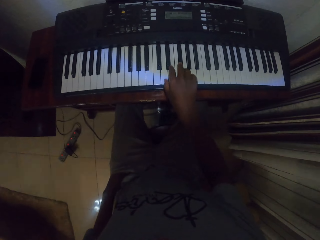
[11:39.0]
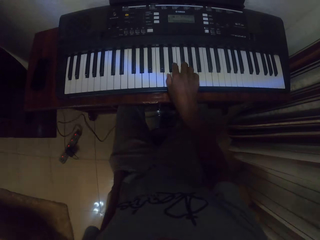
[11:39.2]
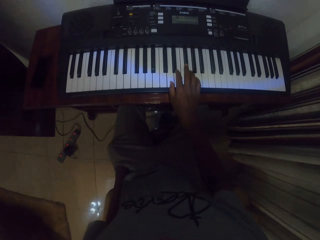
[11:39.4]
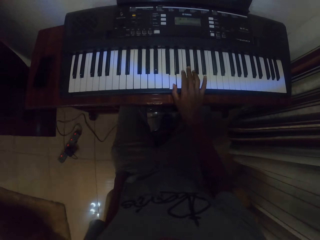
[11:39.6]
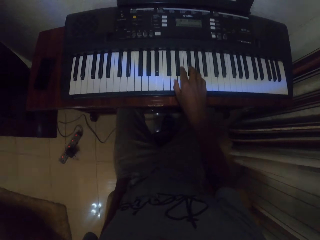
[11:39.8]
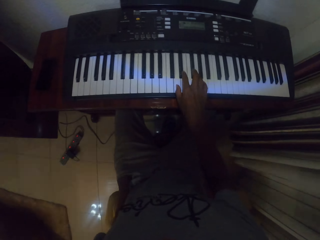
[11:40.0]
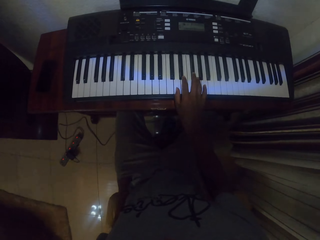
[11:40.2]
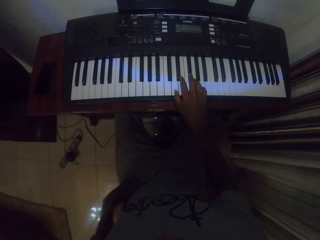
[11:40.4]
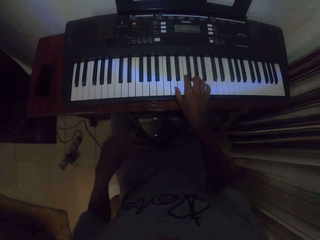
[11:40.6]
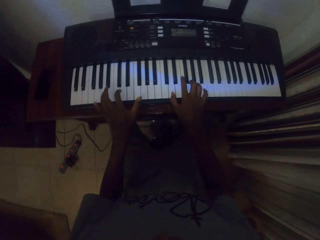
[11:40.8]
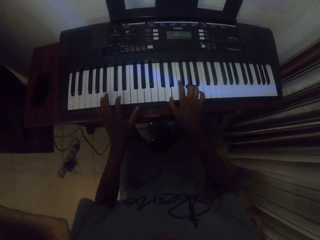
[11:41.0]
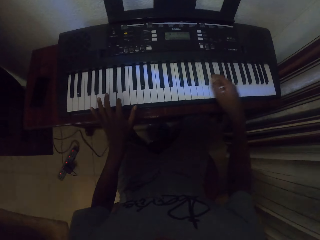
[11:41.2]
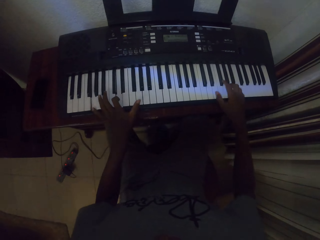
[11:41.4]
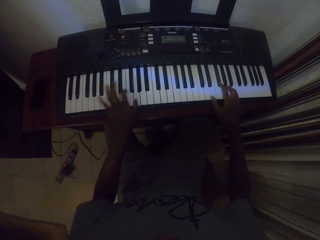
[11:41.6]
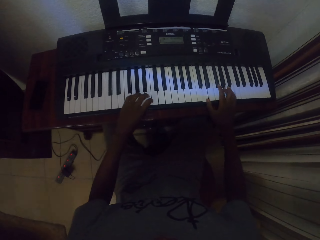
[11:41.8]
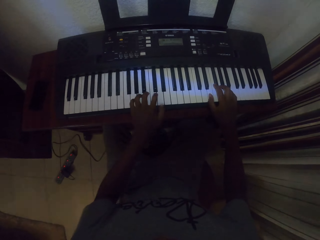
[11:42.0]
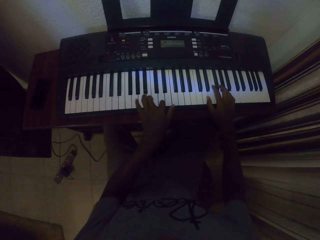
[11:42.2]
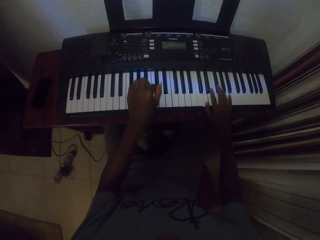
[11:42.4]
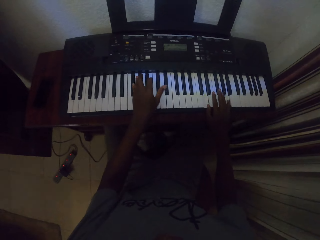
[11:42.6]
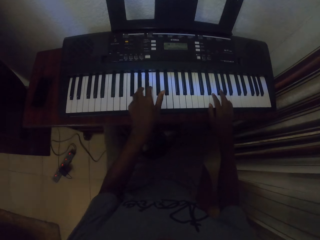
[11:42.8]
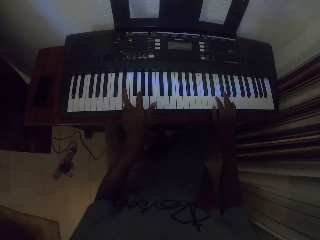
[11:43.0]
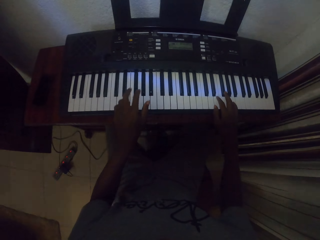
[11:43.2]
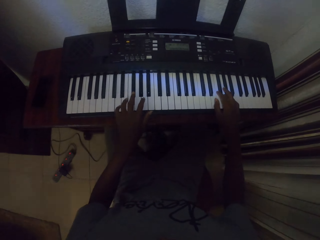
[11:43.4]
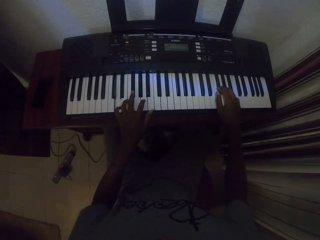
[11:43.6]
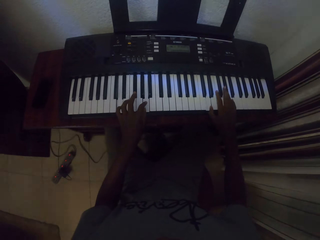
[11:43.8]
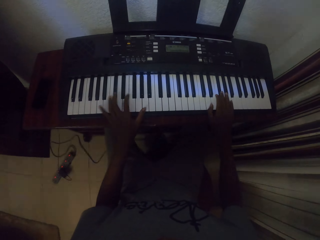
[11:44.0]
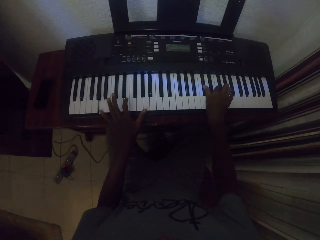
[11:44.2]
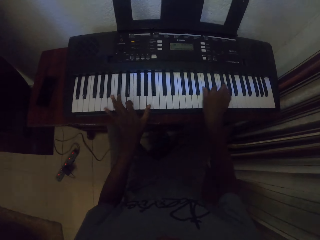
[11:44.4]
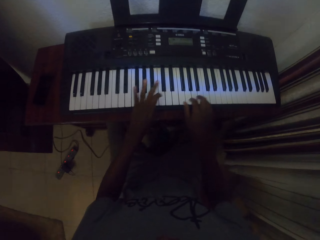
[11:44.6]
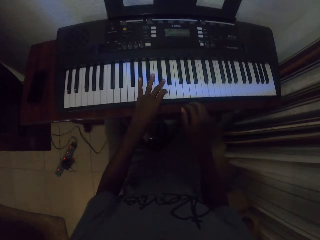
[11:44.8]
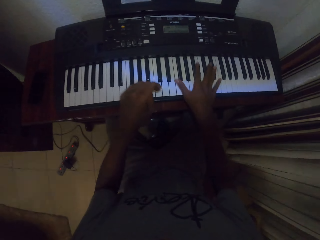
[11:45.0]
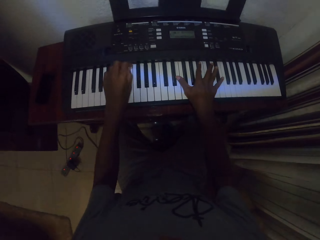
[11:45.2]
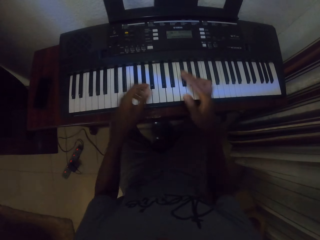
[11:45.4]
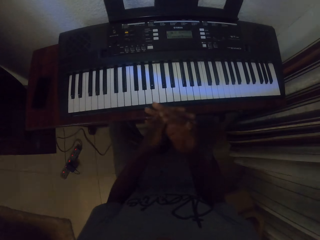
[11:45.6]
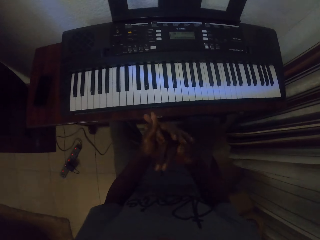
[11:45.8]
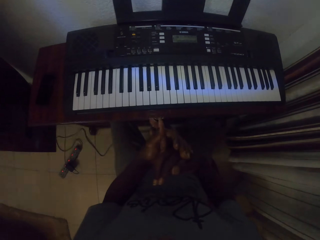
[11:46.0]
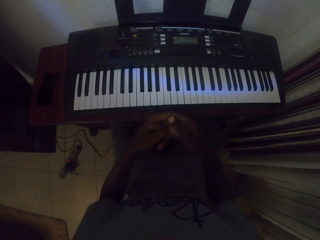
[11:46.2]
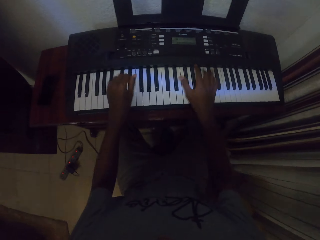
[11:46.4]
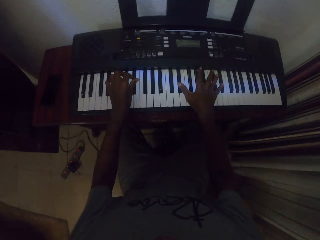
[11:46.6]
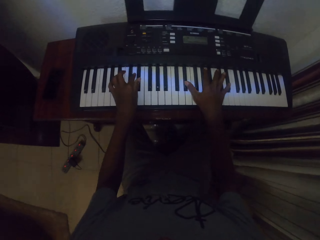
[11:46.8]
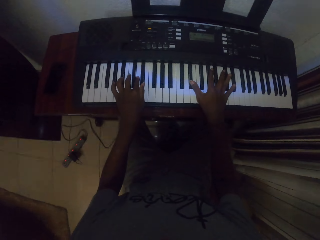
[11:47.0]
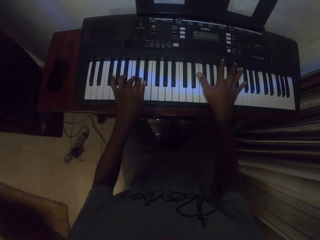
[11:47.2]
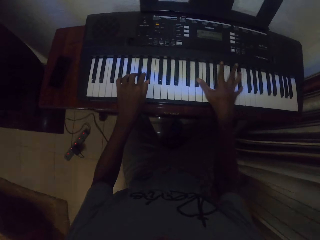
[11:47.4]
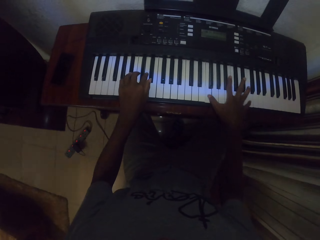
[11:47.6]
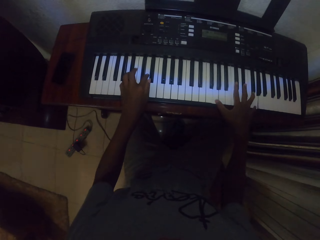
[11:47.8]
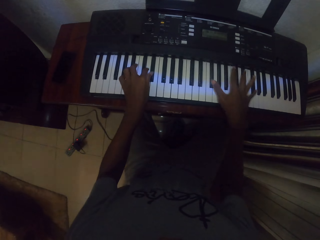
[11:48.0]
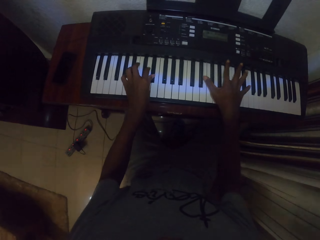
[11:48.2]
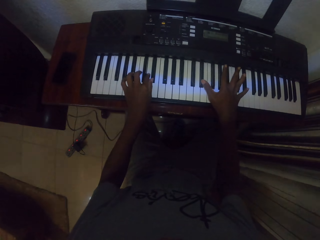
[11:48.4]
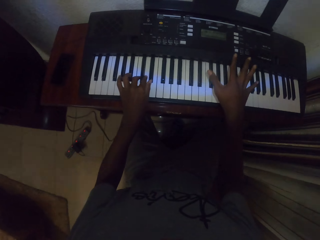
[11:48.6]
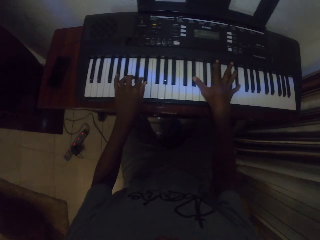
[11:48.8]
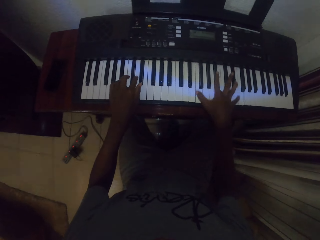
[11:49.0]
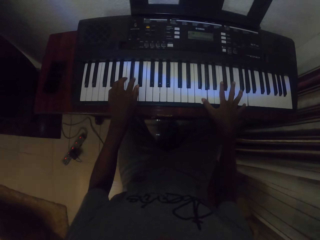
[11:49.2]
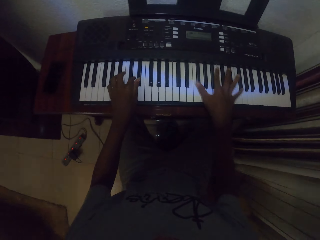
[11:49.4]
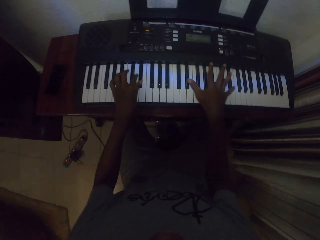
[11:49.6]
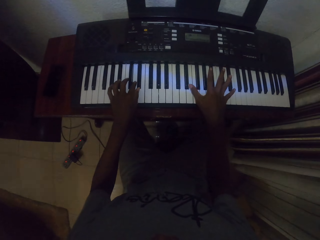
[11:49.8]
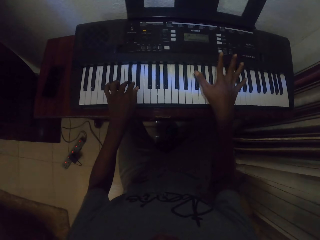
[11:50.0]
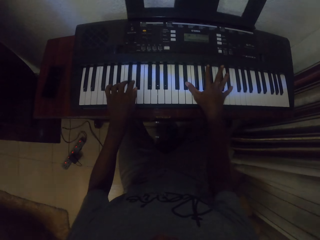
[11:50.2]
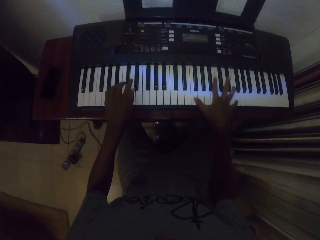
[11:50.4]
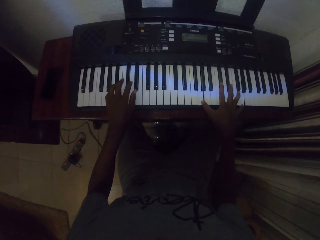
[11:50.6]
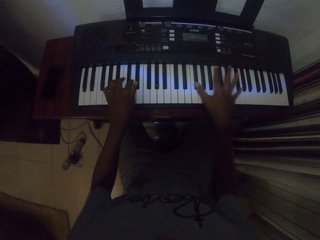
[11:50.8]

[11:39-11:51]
The camera wearer puts a hand in the pocket. They play piano.

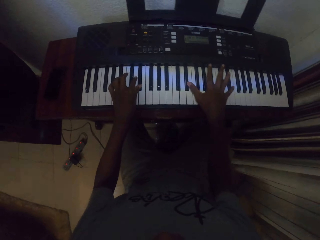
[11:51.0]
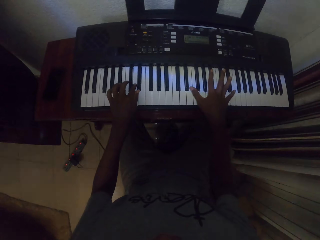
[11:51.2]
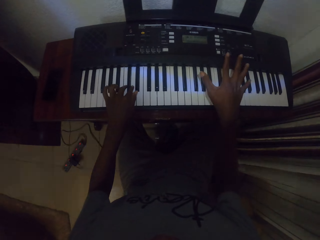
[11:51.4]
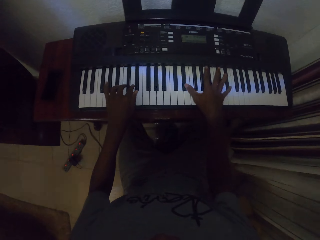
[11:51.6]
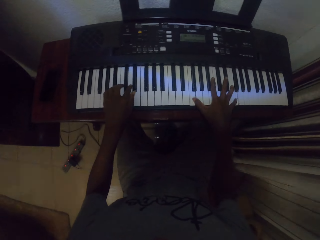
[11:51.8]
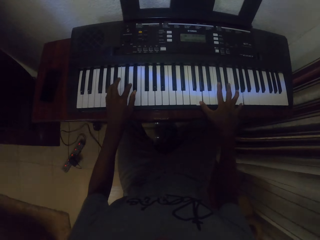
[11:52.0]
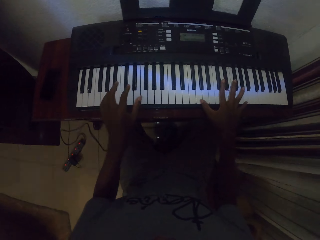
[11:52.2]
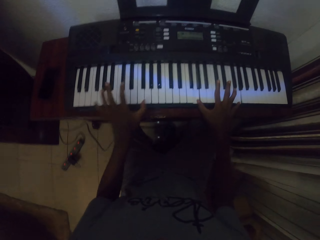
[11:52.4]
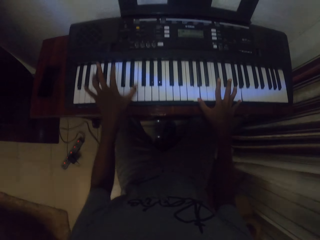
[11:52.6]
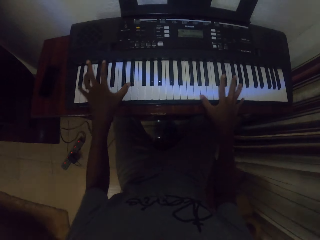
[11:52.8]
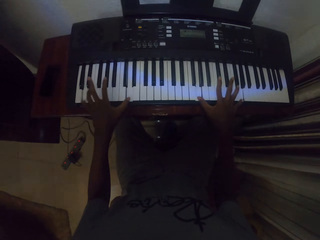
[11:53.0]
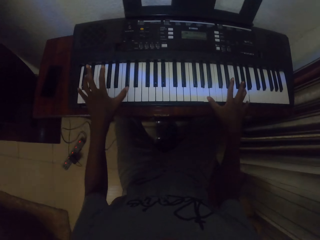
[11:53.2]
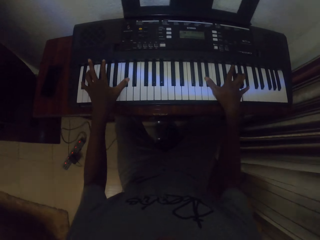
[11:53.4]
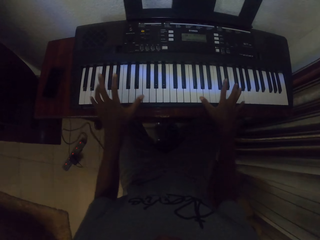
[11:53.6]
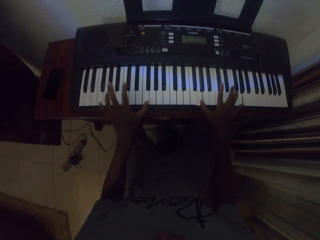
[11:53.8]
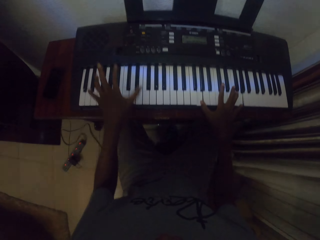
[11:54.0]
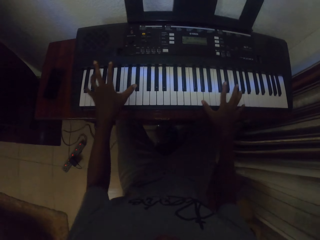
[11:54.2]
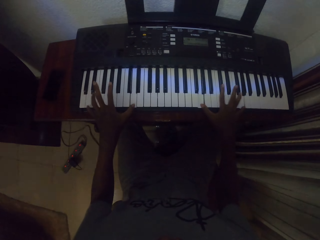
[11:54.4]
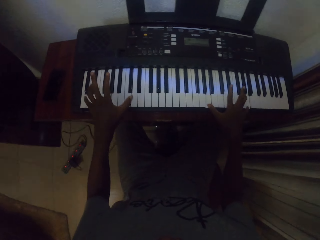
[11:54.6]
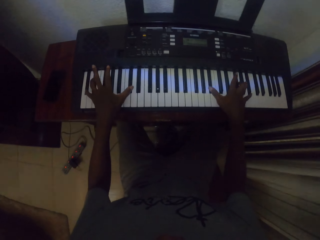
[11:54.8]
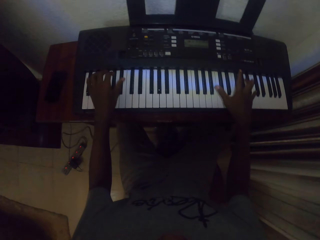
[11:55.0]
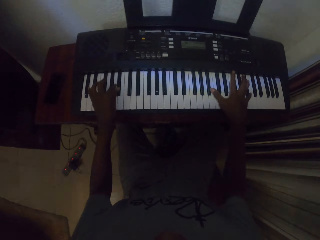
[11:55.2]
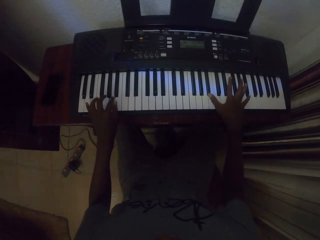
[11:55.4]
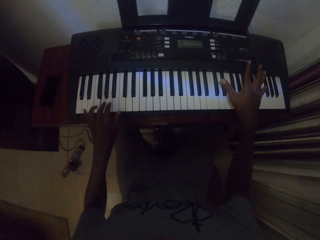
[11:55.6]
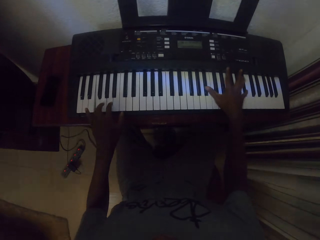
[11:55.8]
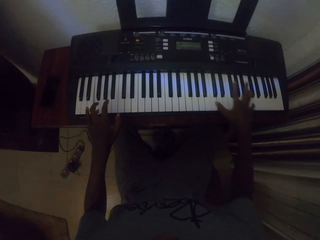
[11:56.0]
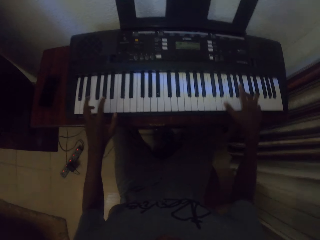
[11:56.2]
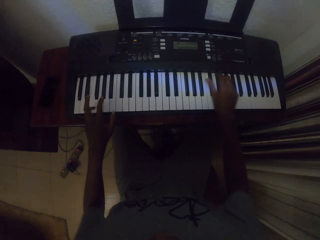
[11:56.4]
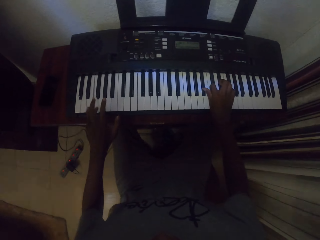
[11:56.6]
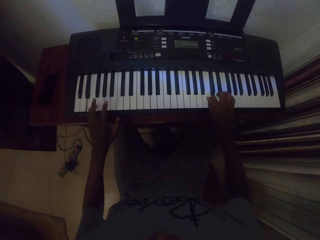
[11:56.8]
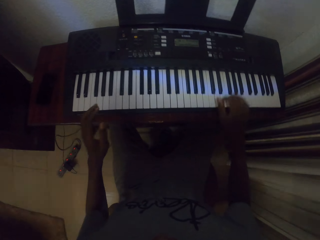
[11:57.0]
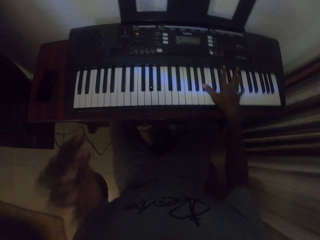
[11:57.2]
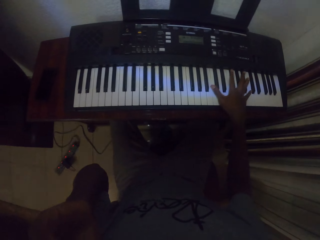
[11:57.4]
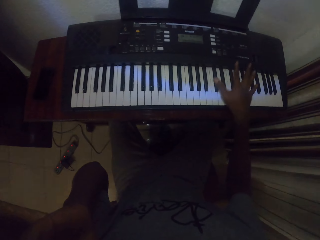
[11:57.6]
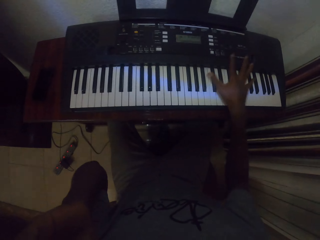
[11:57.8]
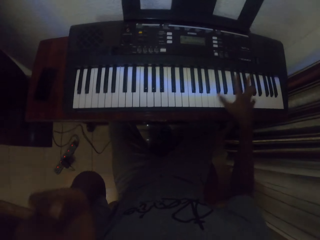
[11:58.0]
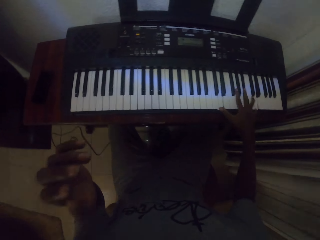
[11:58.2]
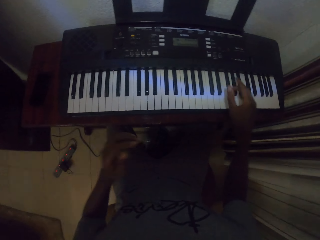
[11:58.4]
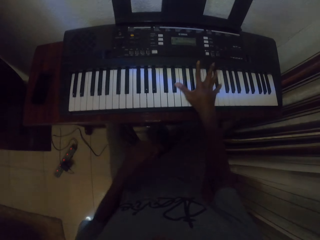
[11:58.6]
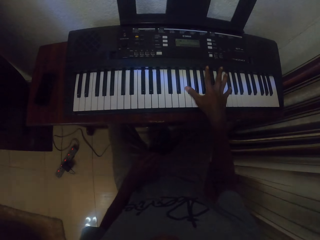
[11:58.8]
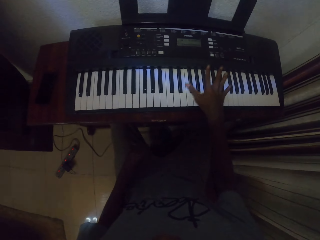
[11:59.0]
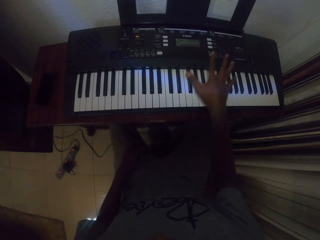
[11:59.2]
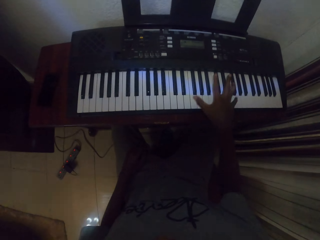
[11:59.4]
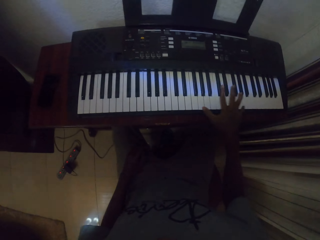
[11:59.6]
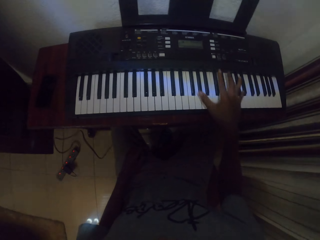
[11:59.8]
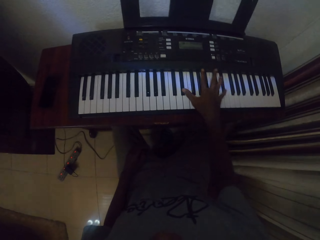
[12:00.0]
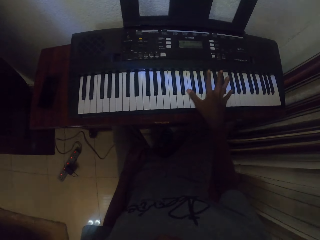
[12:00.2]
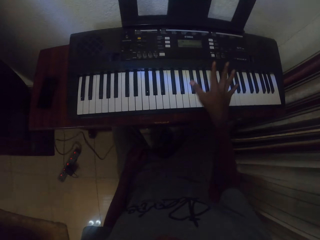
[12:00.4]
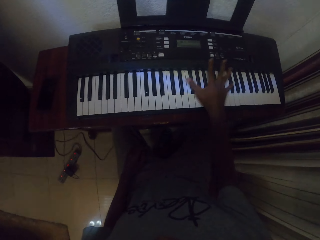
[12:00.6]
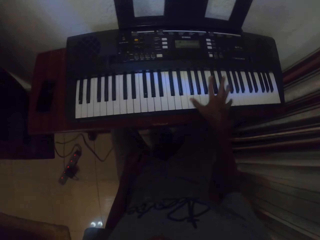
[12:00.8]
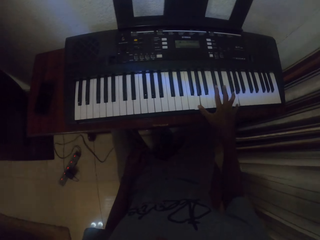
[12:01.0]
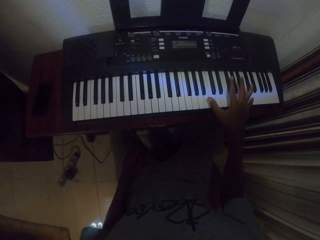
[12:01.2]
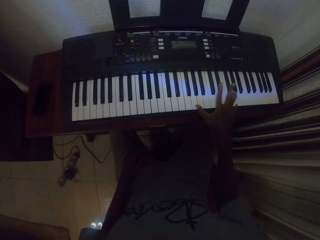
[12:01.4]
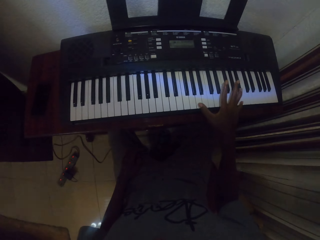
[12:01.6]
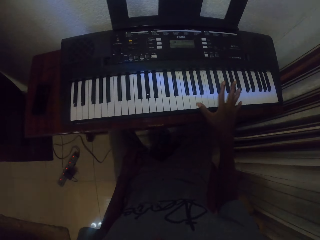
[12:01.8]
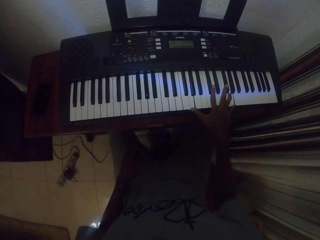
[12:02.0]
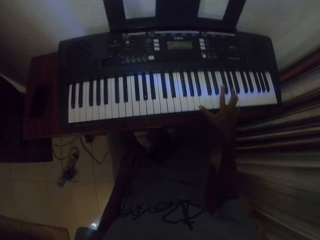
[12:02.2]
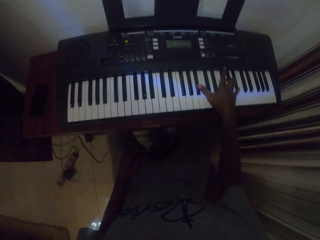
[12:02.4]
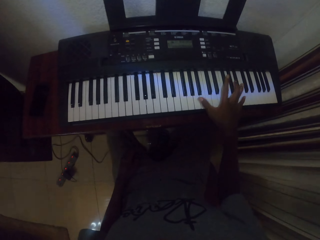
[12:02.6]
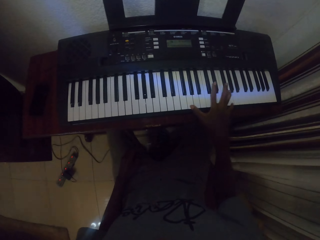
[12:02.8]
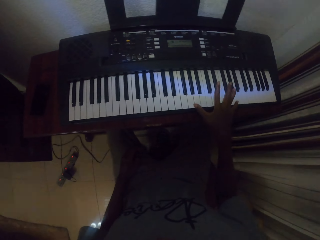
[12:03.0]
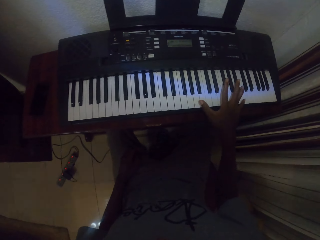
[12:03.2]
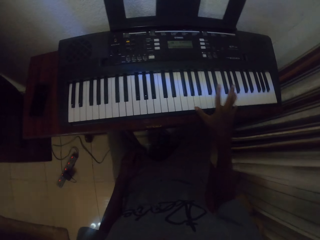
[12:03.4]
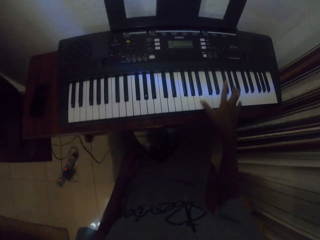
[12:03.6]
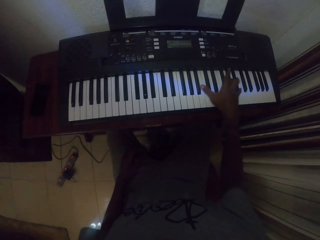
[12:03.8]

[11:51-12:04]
The camera wearer touches the face. They play the piano.
